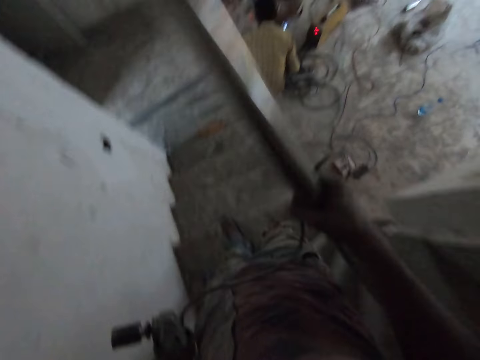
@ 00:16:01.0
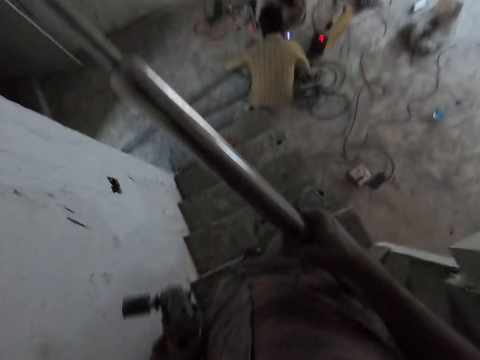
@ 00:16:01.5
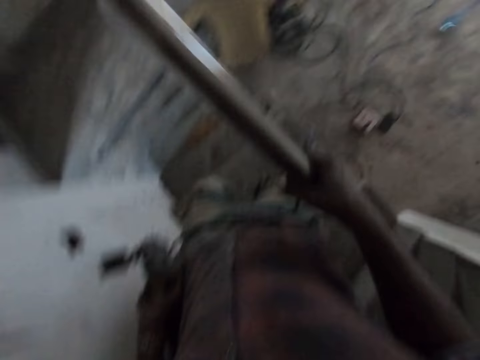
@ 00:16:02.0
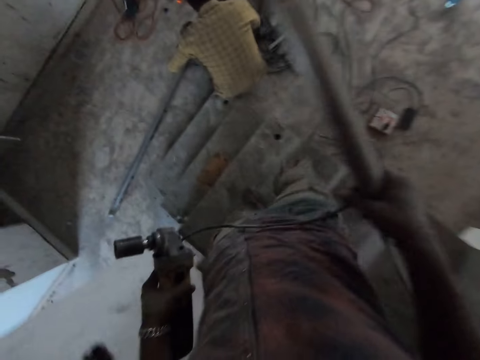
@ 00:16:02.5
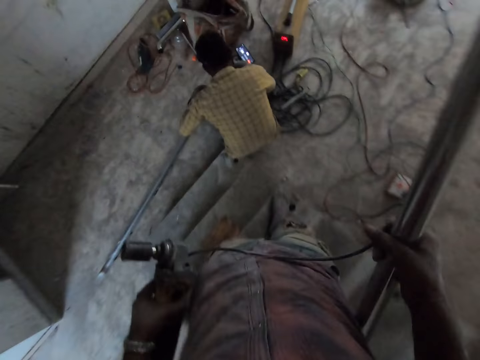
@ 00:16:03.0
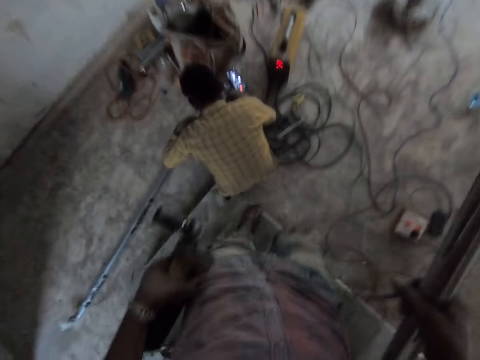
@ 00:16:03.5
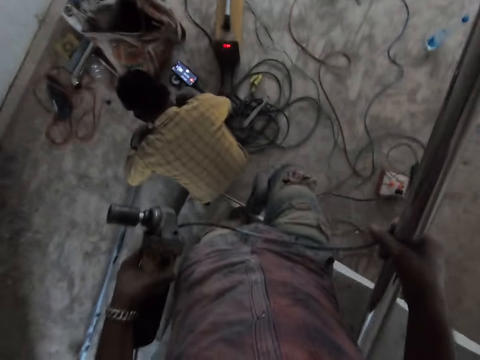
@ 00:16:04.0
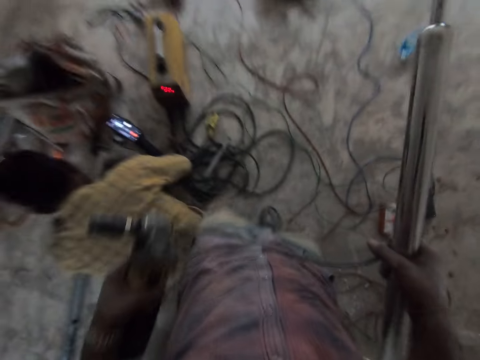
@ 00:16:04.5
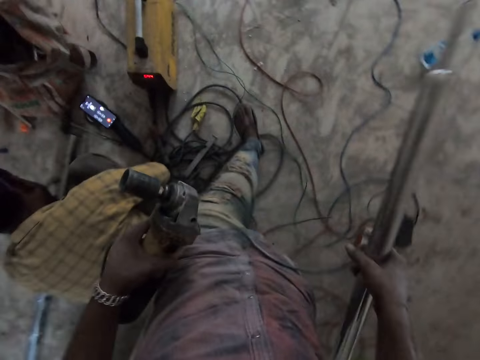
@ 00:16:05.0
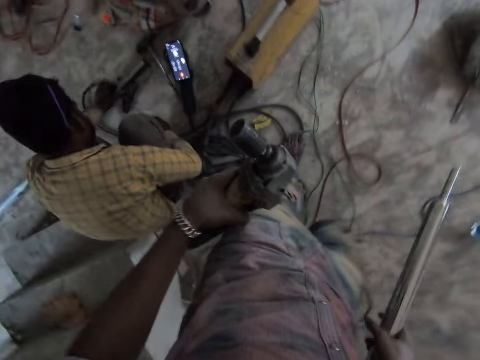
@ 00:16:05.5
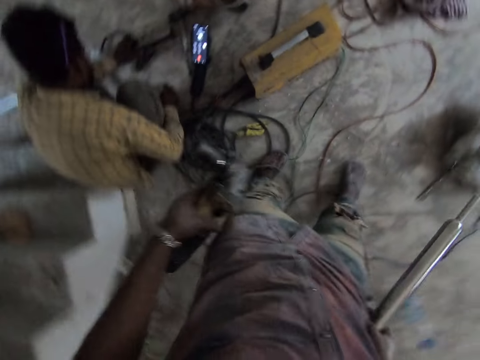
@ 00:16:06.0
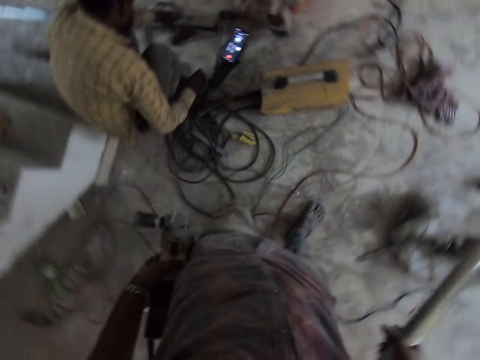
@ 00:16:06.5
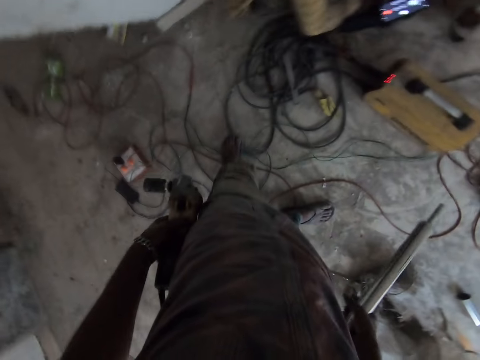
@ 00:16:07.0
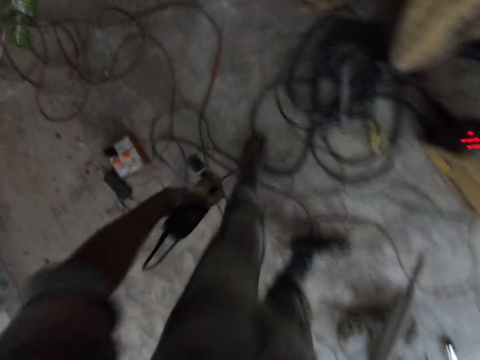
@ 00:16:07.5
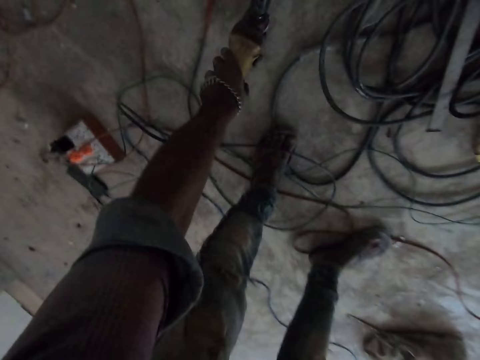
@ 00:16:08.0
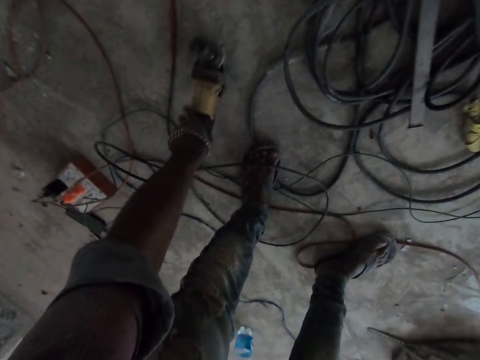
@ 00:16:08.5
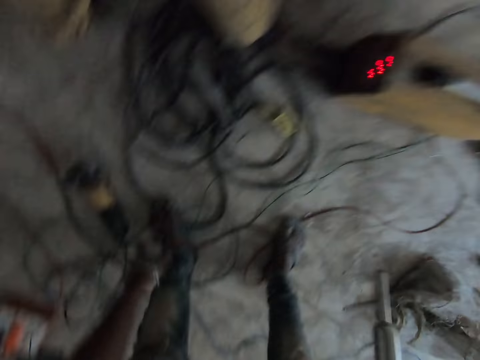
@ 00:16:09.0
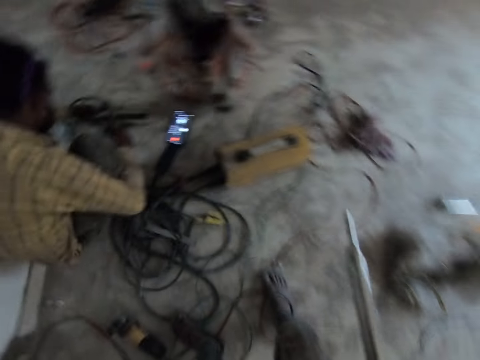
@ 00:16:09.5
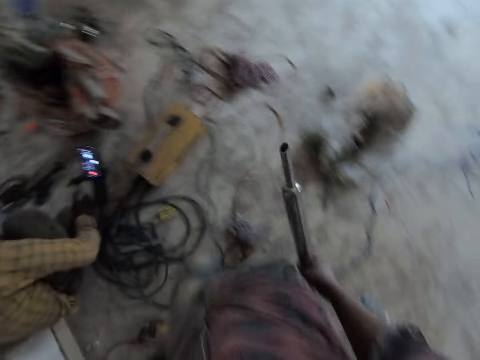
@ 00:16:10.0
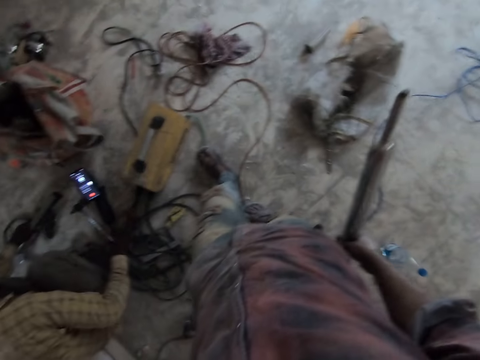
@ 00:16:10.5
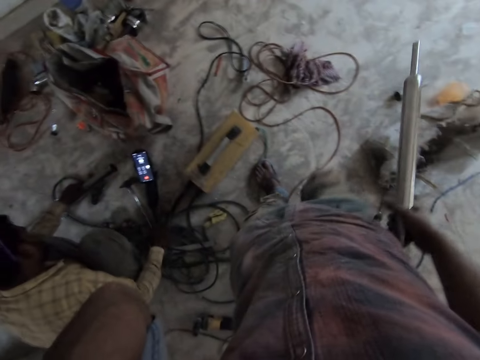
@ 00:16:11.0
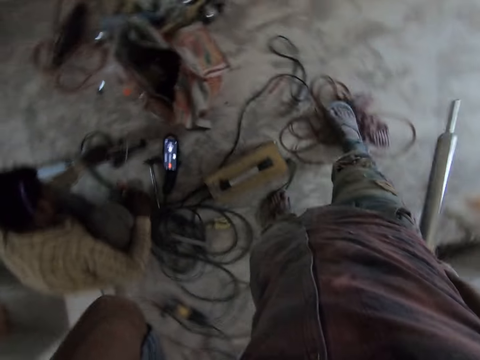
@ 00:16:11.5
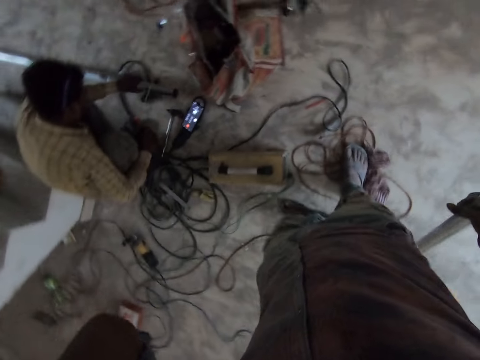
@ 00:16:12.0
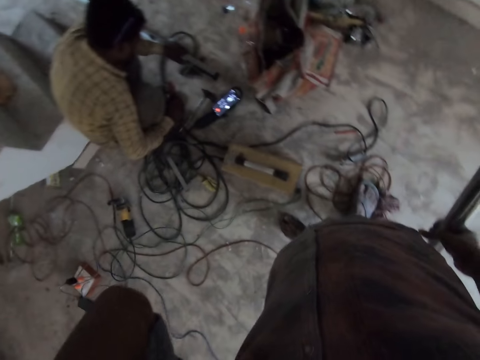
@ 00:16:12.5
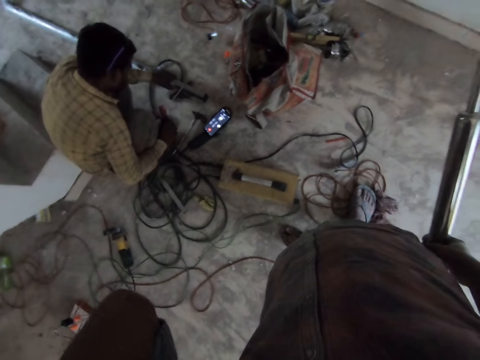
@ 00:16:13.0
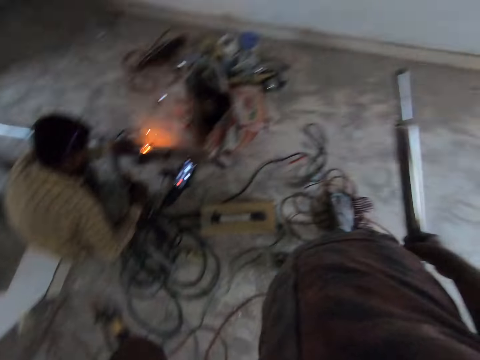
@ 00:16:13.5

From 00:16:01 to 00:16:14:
The camera wearer holds the drill cable with his right hand. The man talks to another man over a mobile phone on the floor. The first man holds down the aluminum rod on the floor with his left hand. The camera wearer places the drill on the floor with his left hand. The man hits the aluminum rod on the floor with a hammer in his right hand and drops the hammer on the floor with his right hand. The camera wearer adjusts a camera on his head with his left hand. The man picks up the welding torch from the floor with his right hand. The camera wearer touches the face. The man welds the aluminum rod on the floor with the welding torch in his right hand.

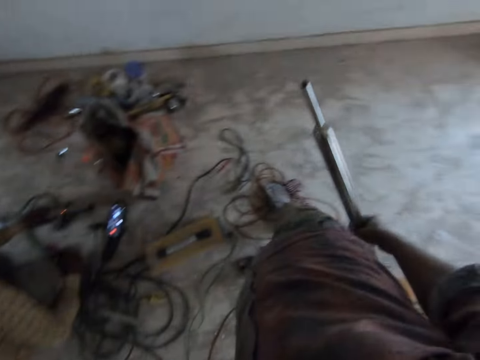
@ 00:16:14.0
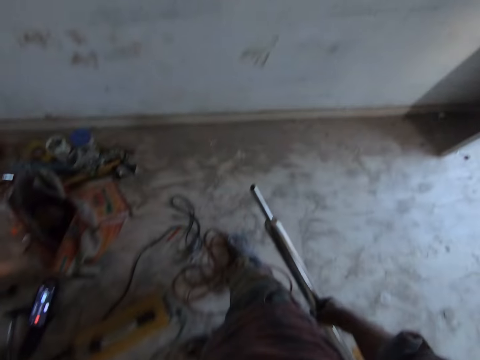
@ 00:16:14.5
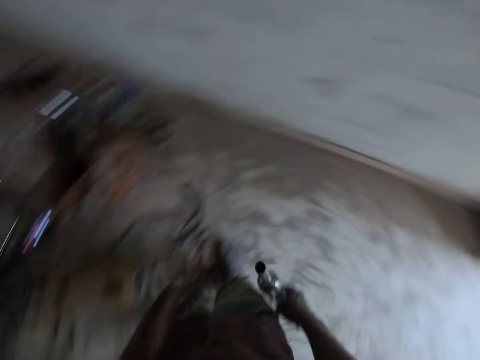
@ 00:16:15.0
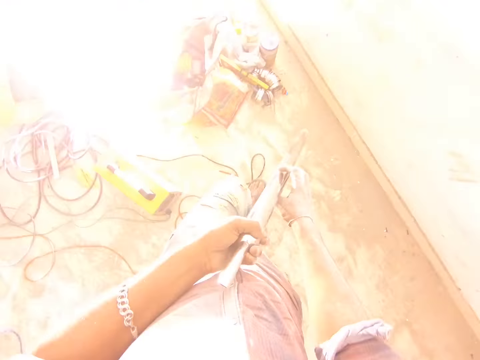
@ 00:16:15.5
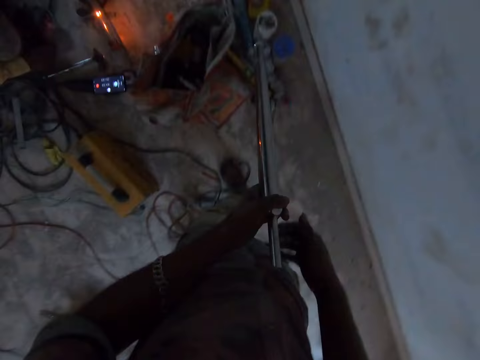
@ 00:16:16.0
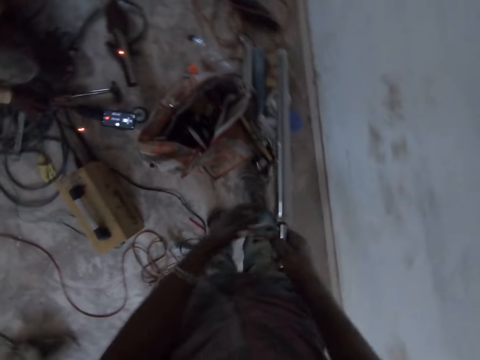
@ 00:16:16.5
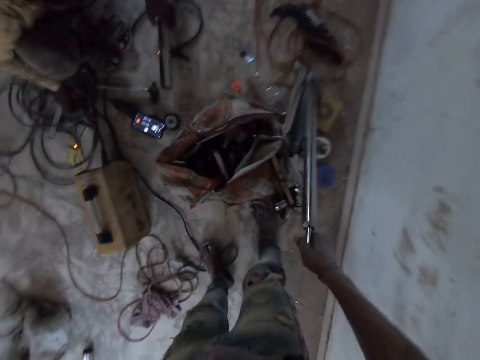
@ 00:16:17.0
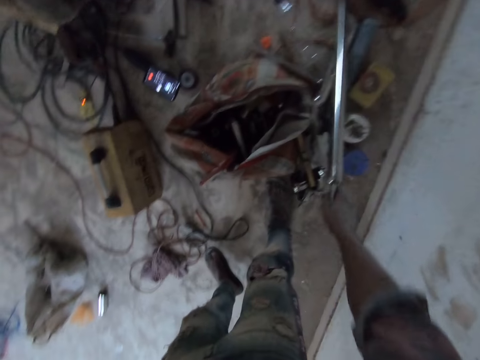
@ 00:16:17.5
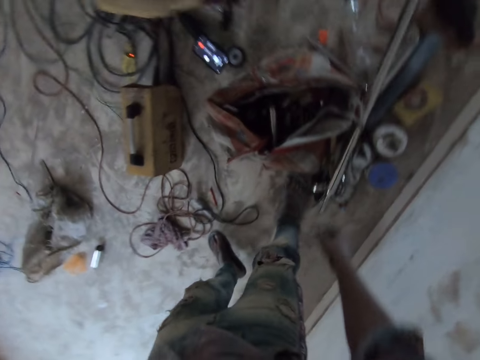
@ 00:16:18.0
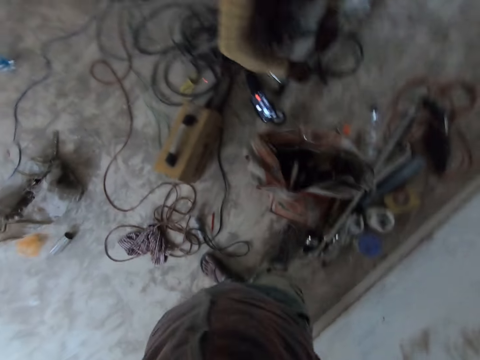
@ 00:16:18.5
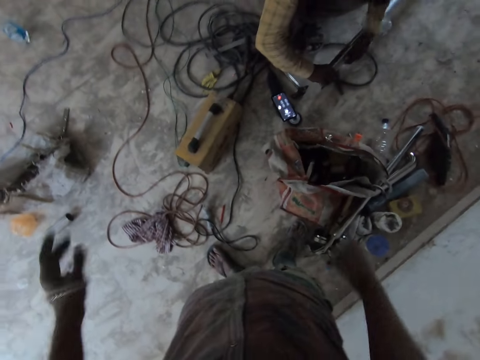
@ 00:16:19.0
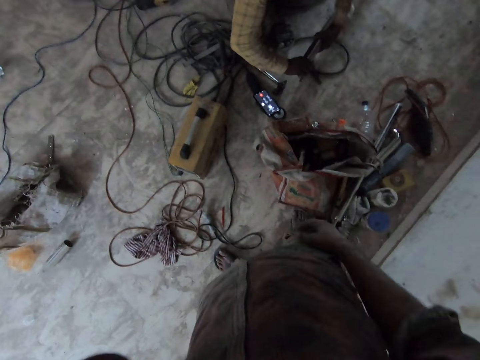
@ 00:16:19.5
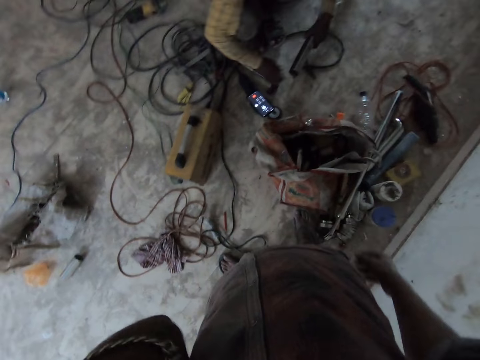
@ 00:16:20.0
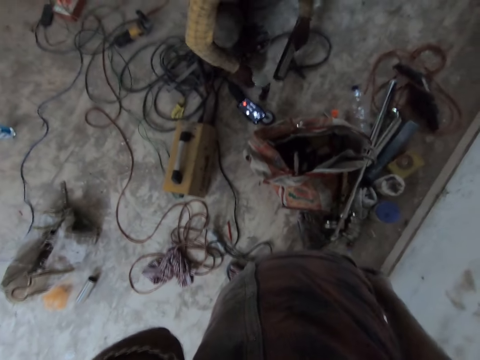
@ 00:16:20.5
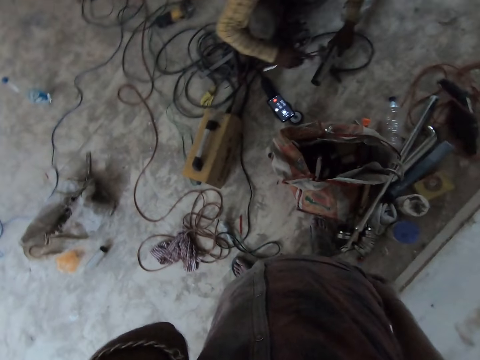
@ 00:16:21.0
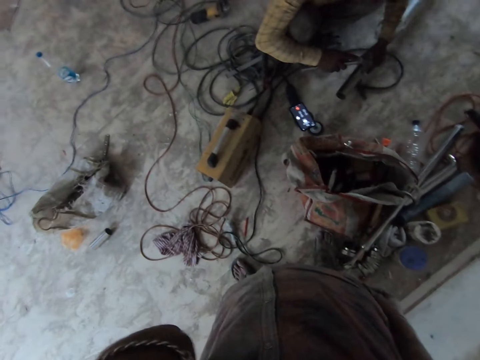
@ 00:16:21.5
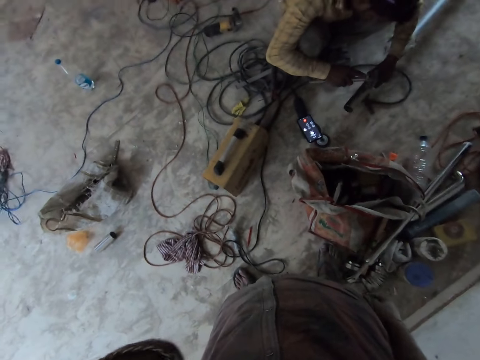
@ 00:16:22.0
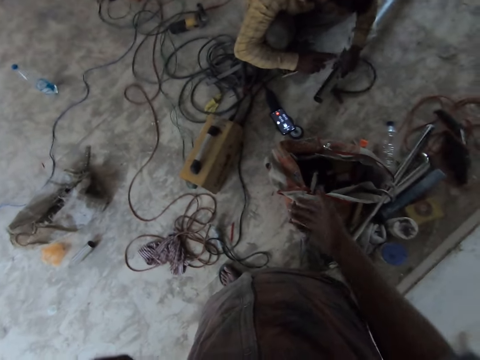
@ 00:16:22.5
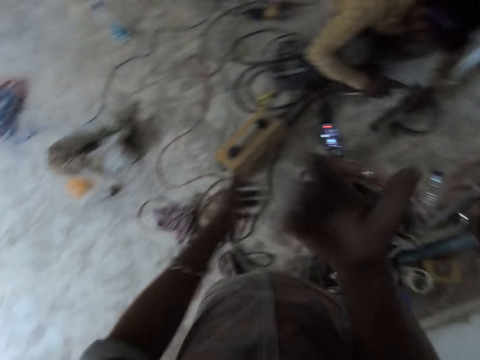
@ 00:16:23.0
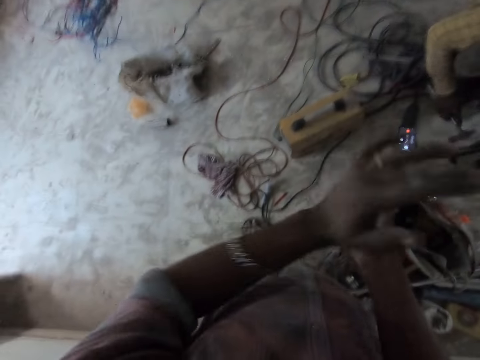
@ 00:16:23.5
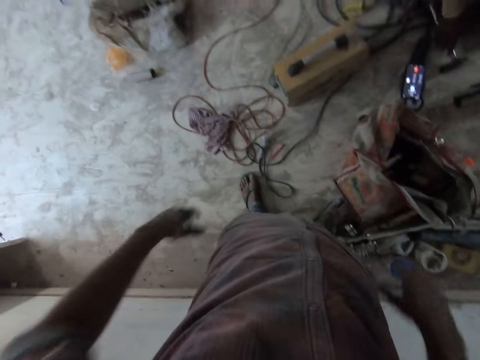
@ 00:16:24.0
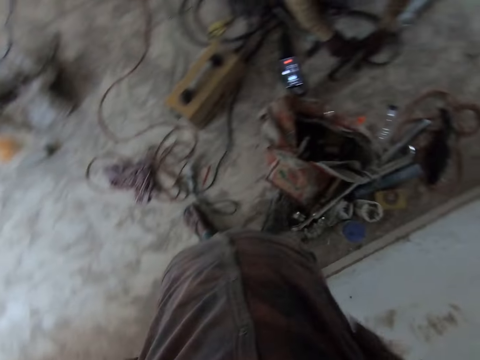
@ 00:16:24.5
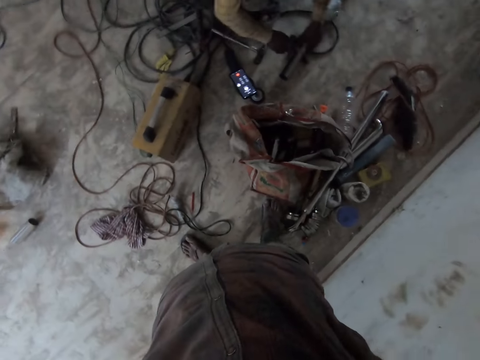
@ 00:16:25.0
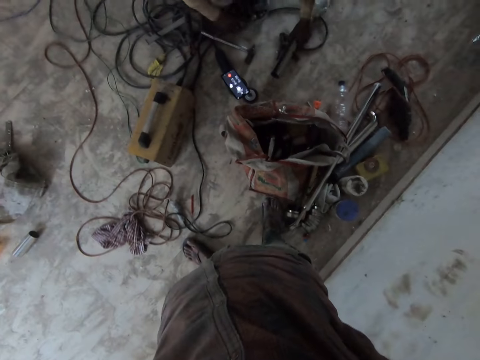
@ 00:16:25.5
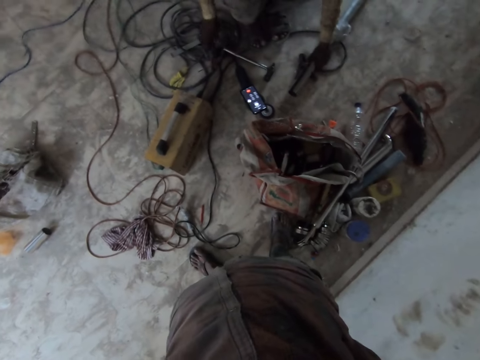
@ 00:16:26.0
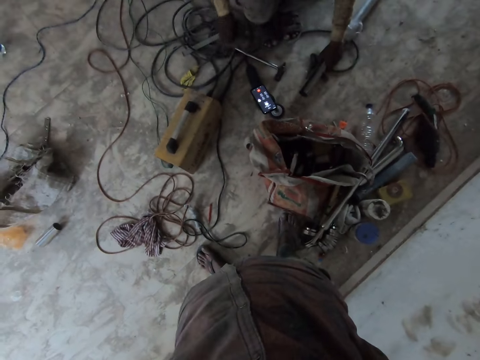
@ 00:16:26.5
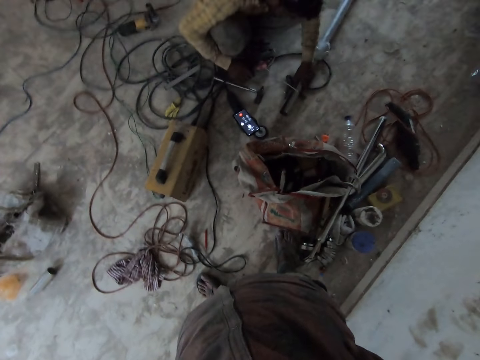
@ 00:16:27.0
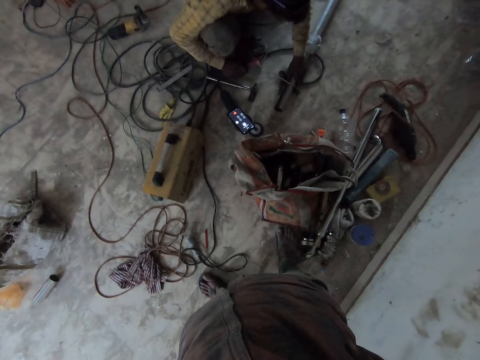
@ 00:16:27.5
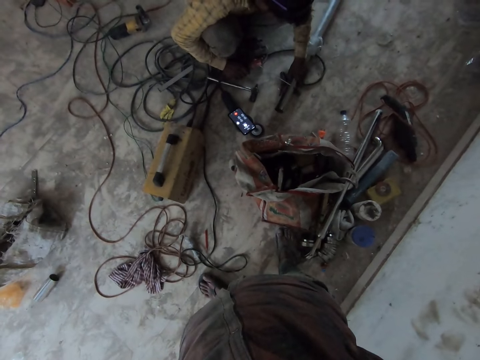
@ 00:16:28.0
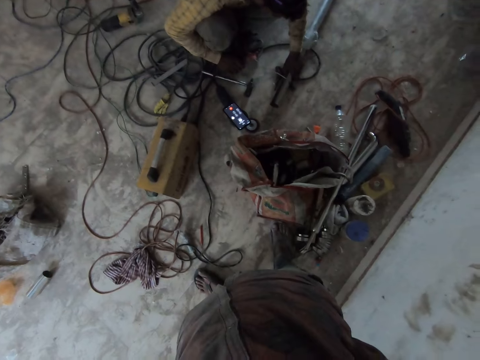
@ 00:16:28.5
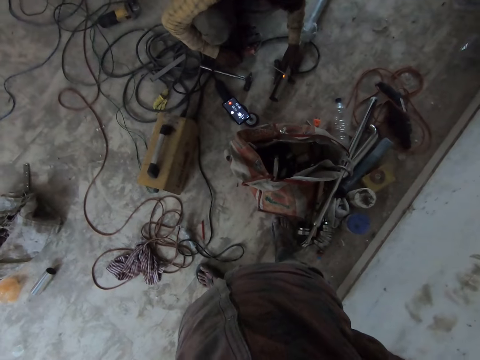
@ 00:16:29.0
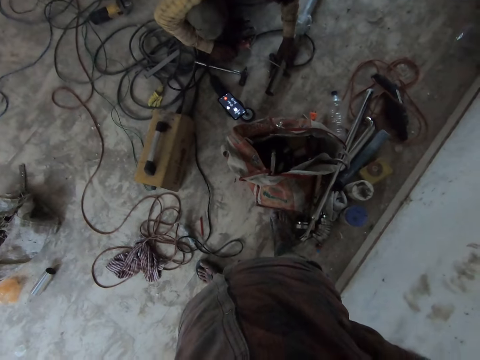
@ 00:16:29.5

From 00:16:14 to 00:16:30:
The camera wearer passes the aluminum rod to his left hand from his right hand. He removes the metal rod on the hole. He passes the aluminum rod to his right hand from his left hand. The man drops the welding torch on the floor with his right hand. The camera wearer places the aluminum rod on the floor with his right hand. The man inspects the aluminum rod on the floor with both hands. The camera wearer adjusts the camera on his head with his left hand. The man picks up the hammer from the floor with his right hand and holds the aluminum rod on the floor with his left hand. The camera wearer touches the face. The man hits the aluminum rod with the hammer in his right hand. The camera wearer dusts his hands together. The man drops the hammer on the floor with his right hand and touches the aluminum rod with his right hand. The camera wearer touches the face. The man picks up the welding torch from the floor with his right hand and welds the aluminum rod with the welding torch in his right hand.
